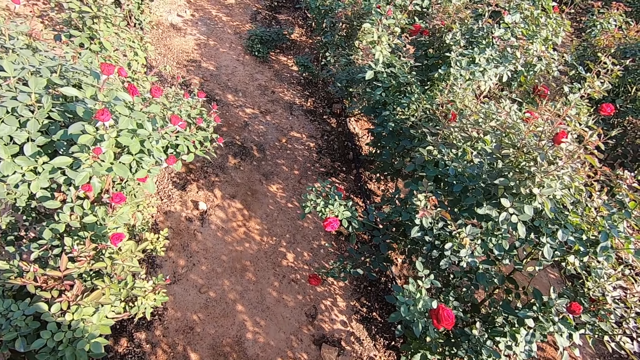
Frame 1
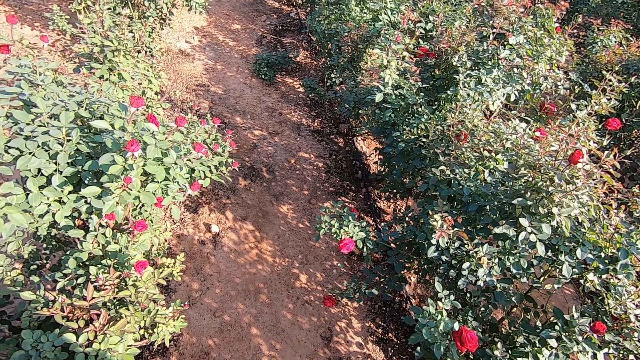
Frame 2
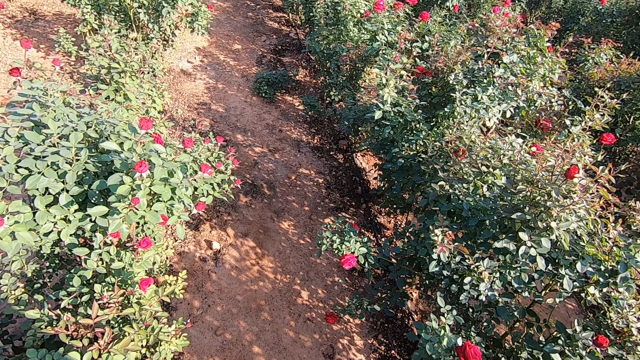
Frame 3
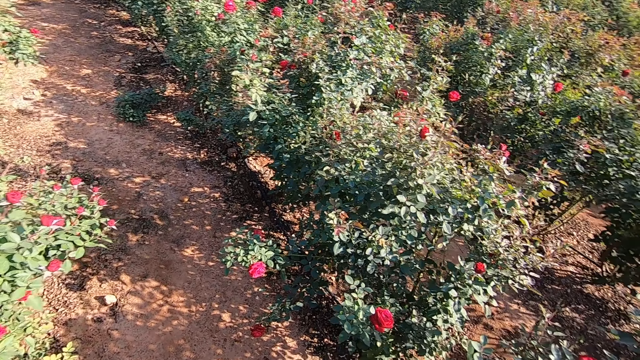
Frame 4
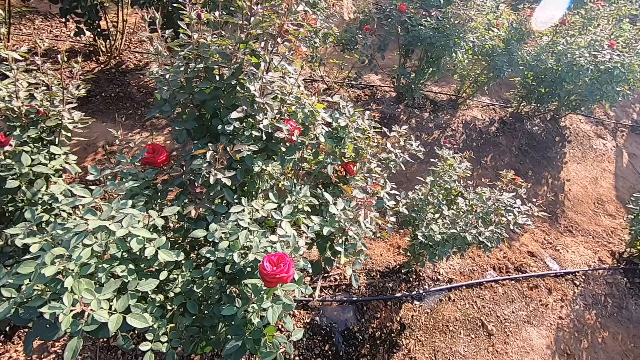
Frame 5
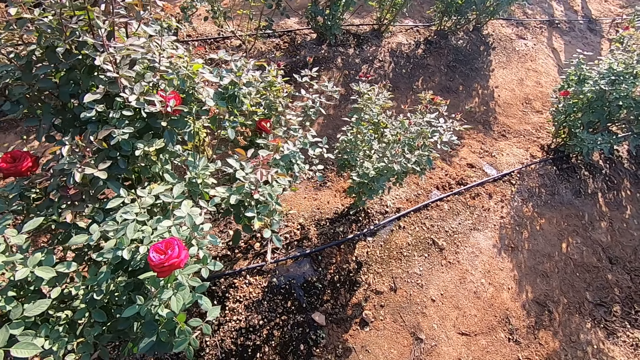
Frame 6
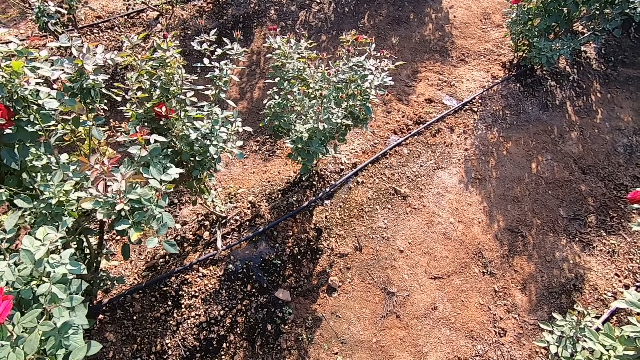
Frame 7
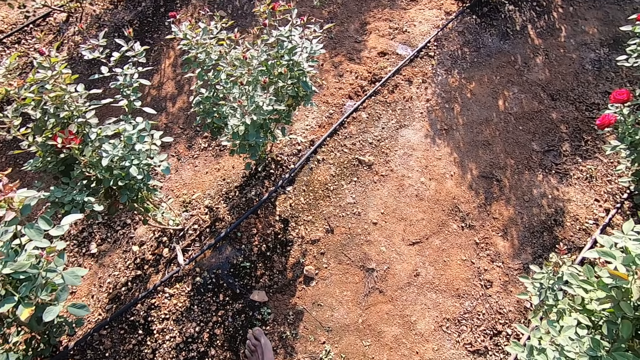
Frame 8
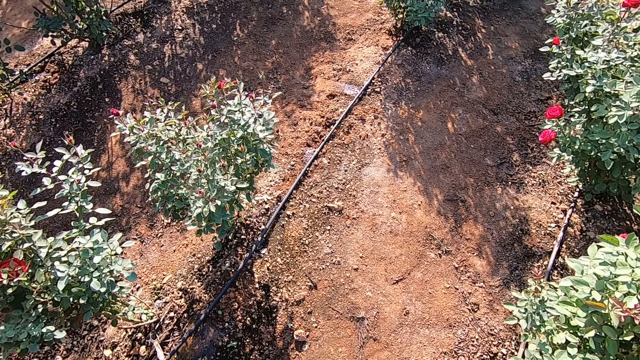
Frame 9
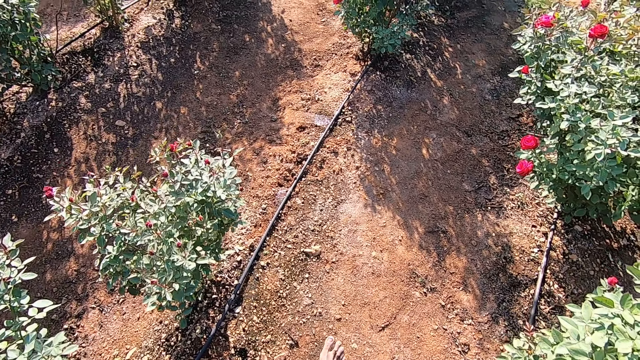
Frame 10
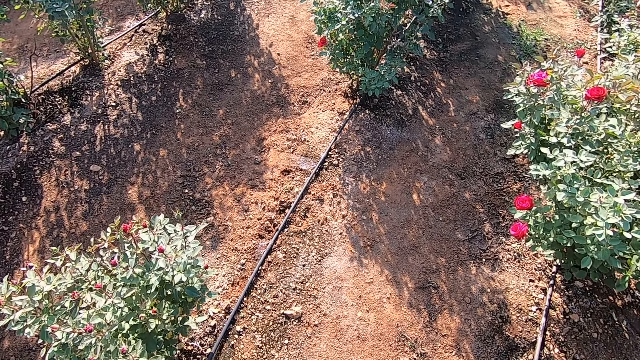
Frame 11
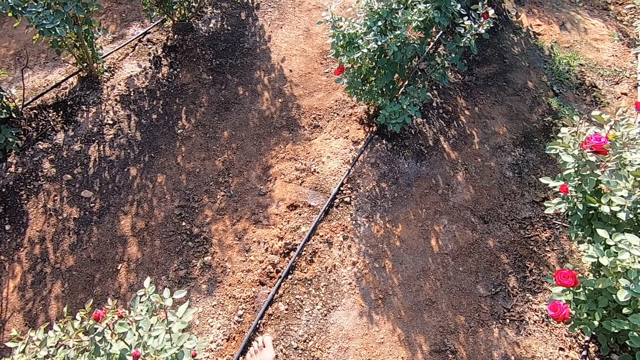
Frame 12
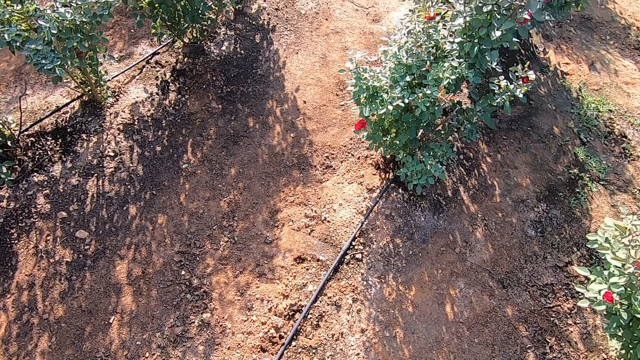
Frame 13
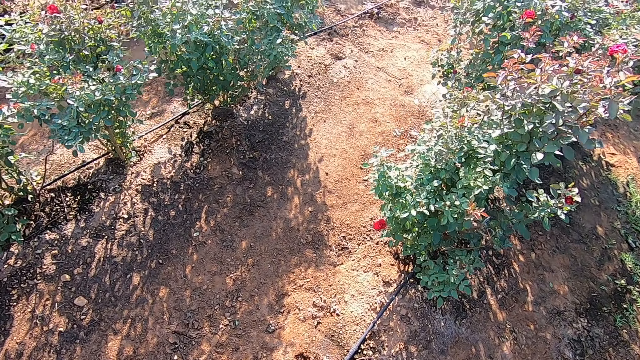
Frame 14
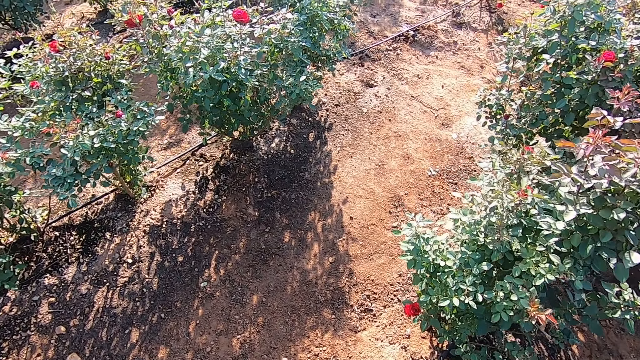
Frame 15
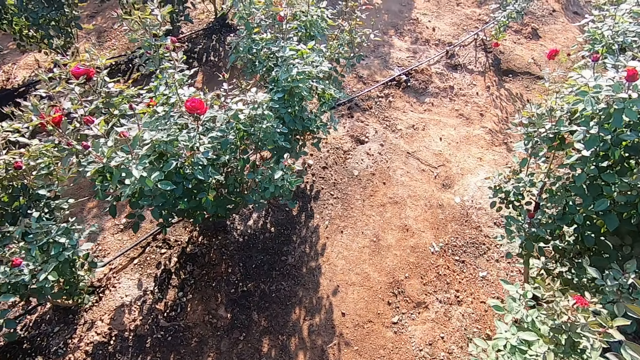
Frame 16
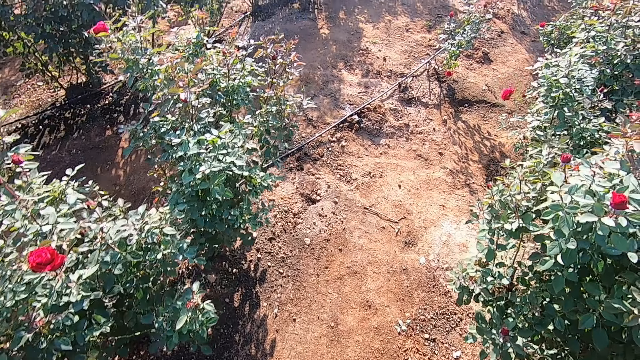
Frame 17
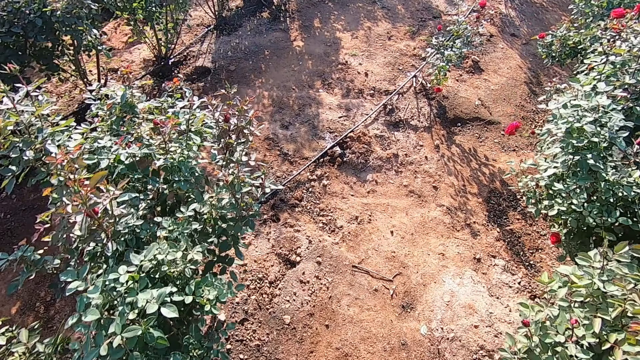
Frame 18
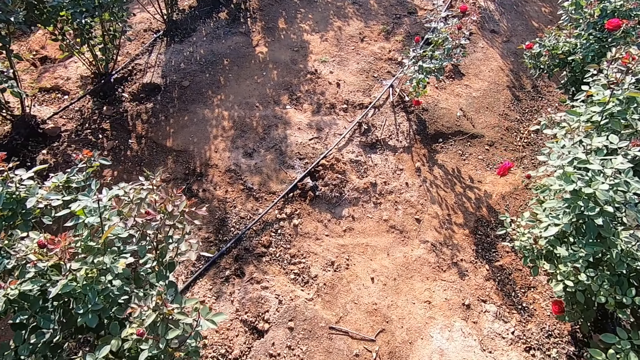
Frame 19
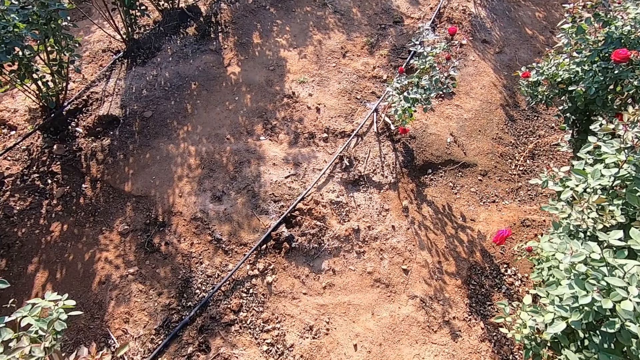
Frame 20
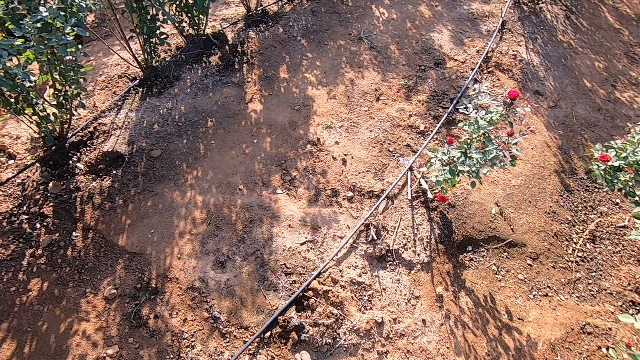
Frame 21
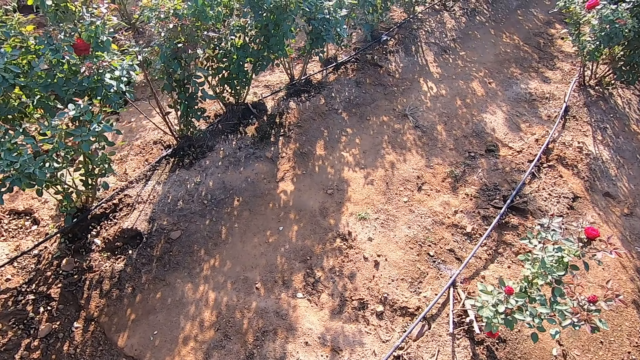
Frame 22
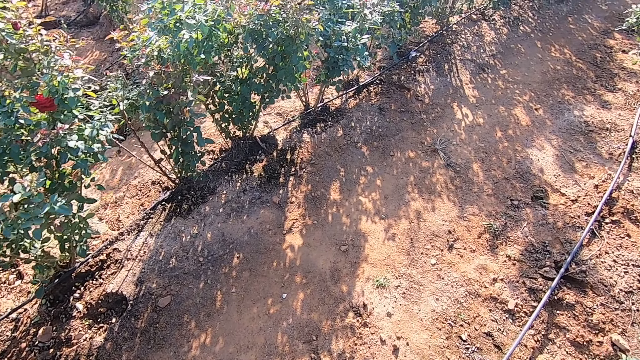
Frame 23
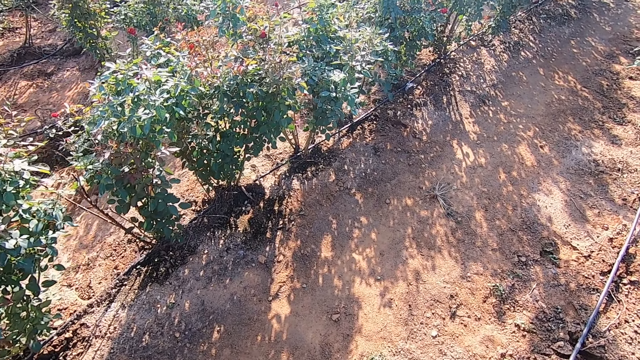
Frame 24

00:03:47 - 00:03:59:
The camera wearer looks at the plants. They walk.

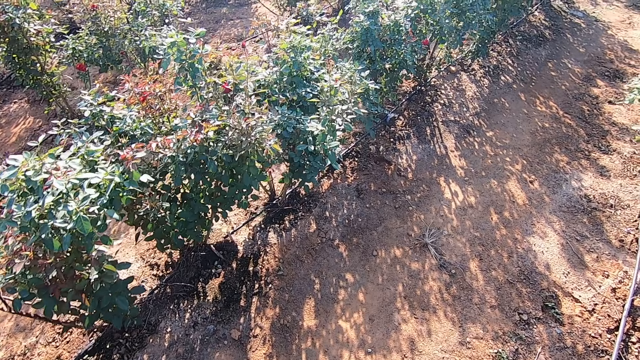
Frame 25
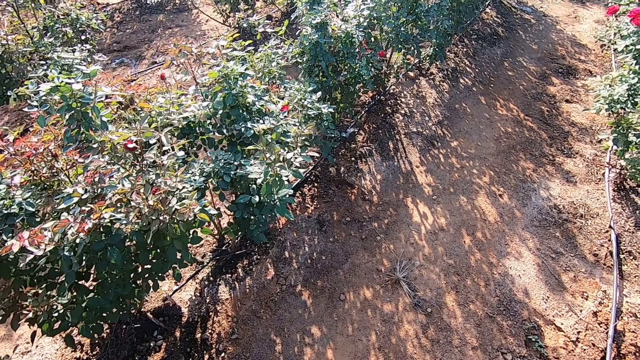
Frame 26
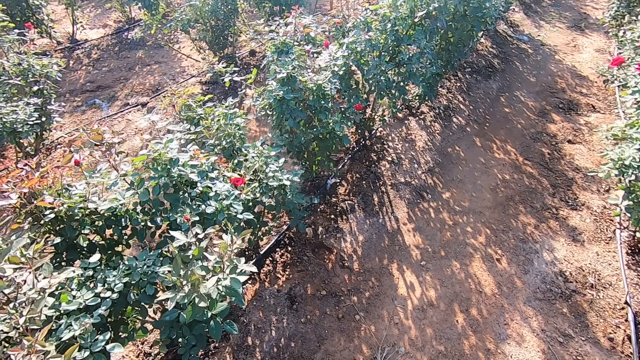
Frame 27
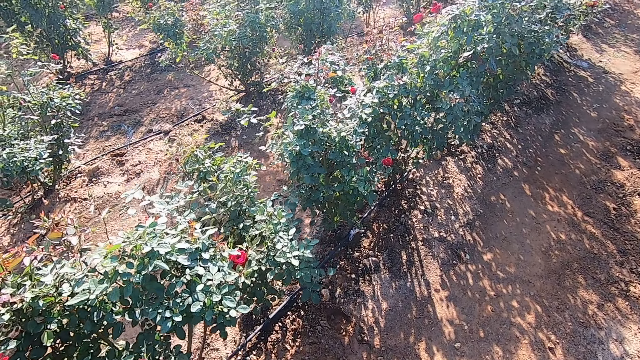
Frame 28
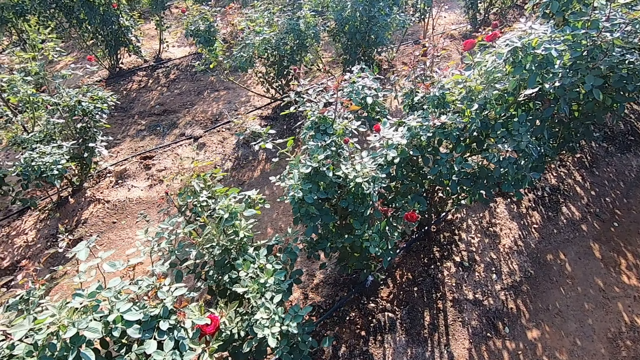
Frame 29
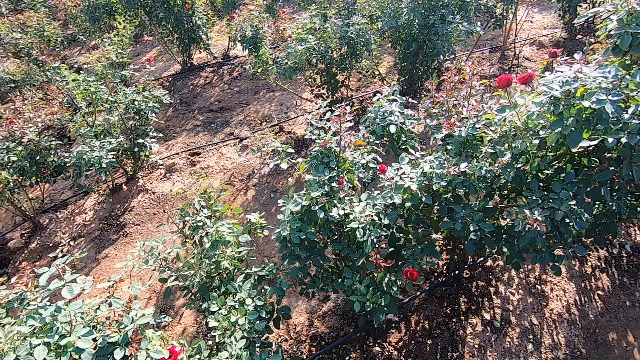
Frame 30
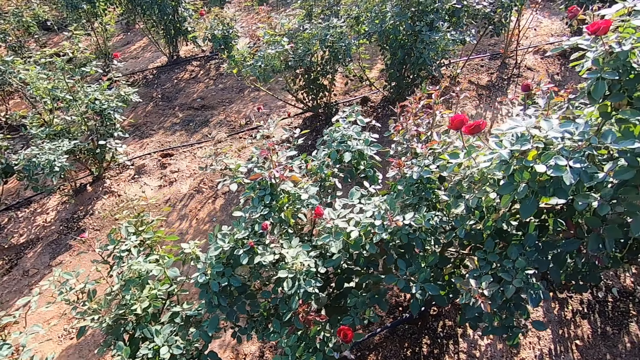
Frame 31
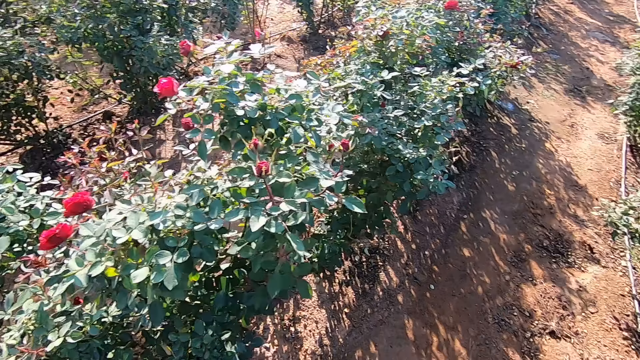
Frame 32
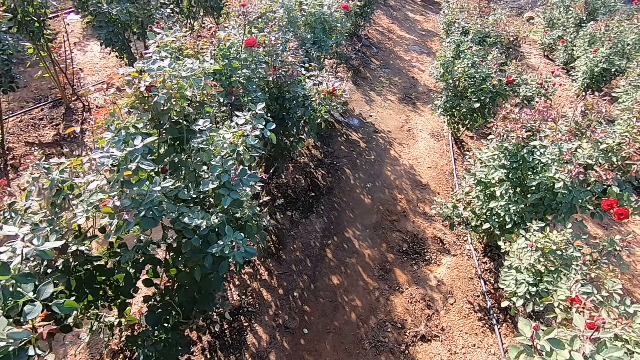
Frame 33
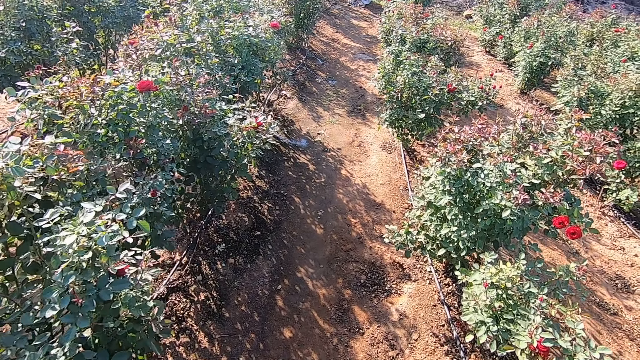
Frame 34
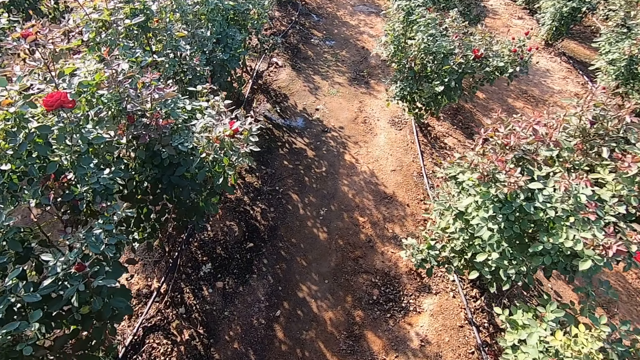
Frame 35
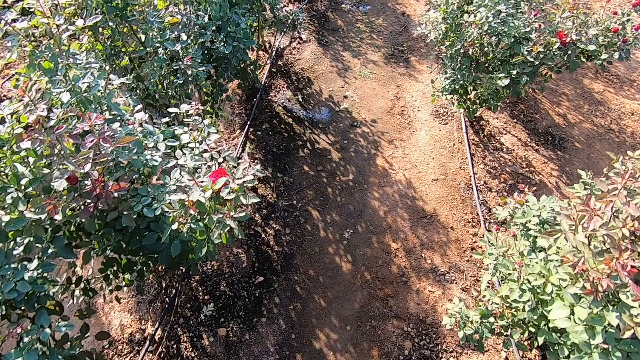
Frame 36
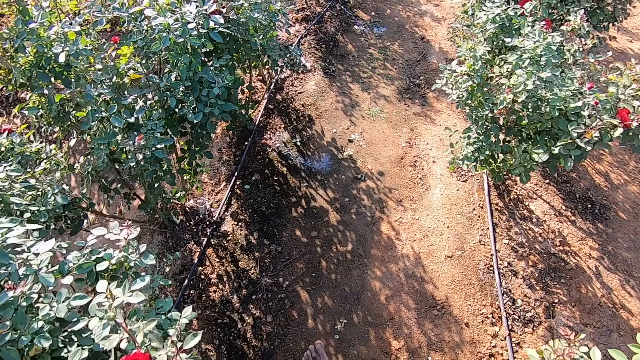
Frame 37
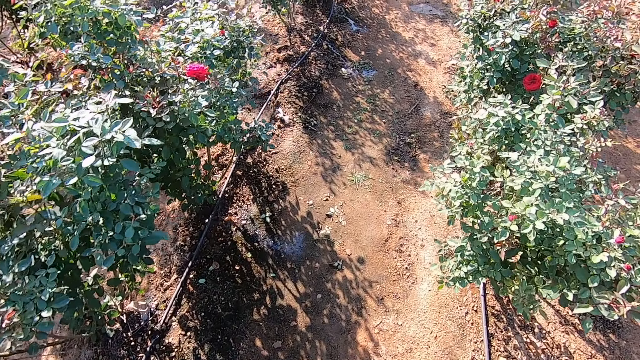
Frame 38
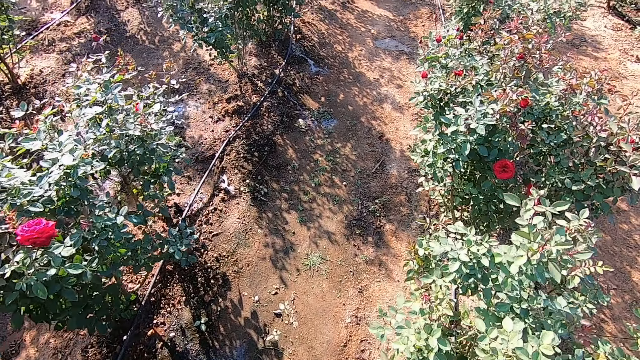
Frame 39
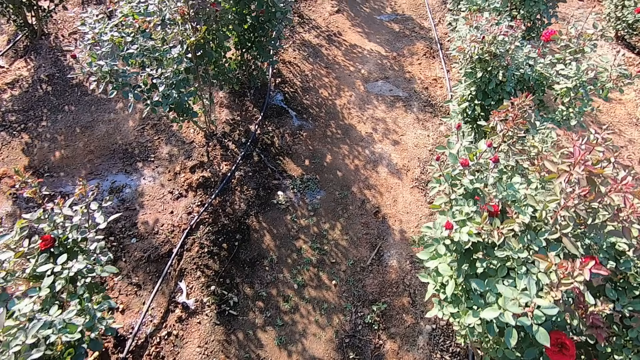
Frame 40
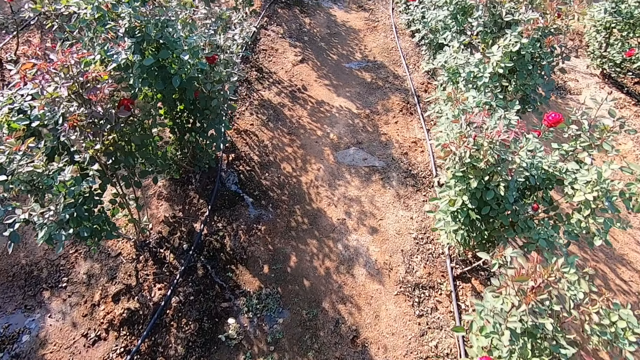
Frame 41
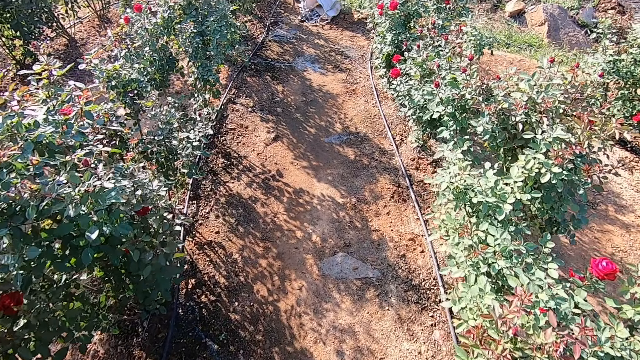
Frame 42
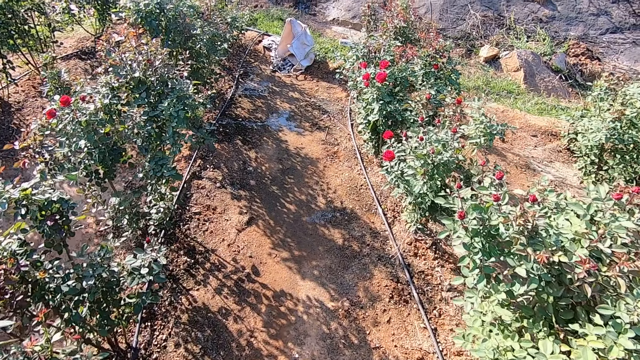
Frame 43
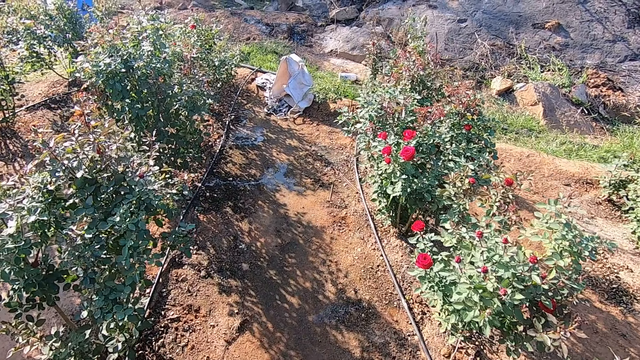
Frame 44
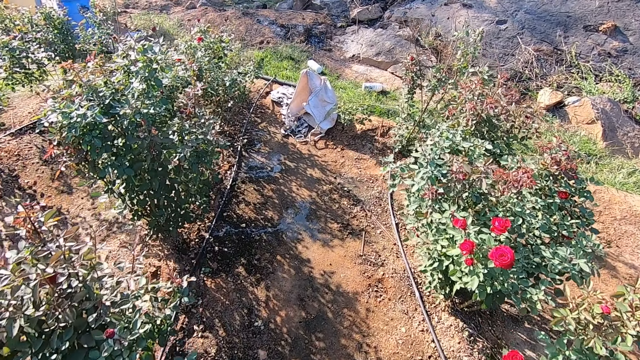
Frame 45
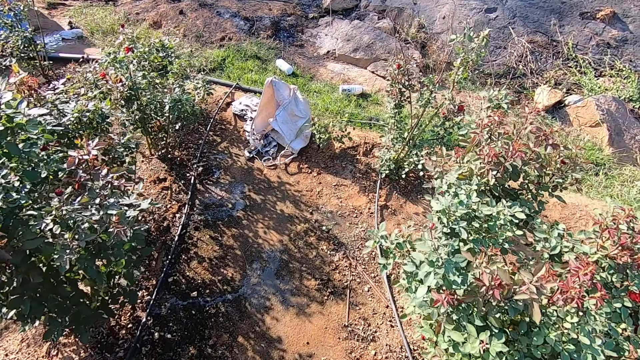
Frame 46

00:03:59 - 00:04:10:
The camera wearer interacts with the man.
